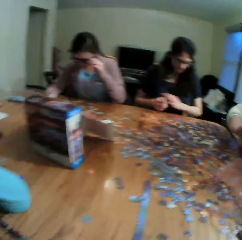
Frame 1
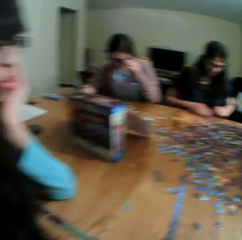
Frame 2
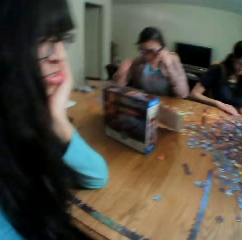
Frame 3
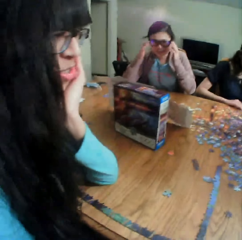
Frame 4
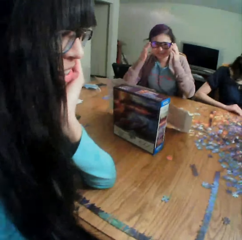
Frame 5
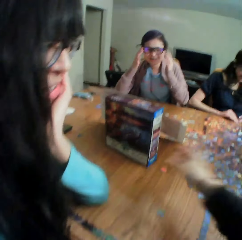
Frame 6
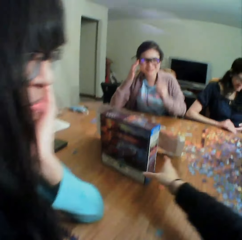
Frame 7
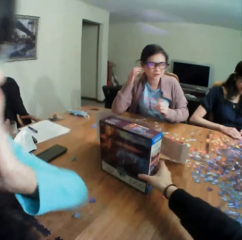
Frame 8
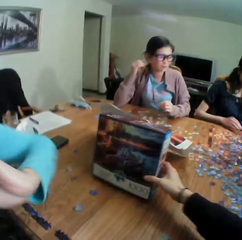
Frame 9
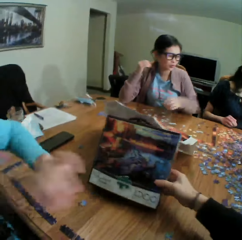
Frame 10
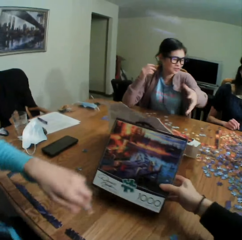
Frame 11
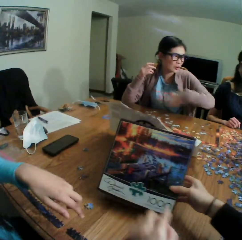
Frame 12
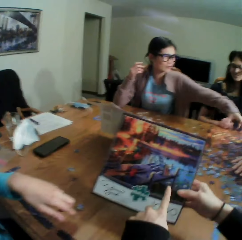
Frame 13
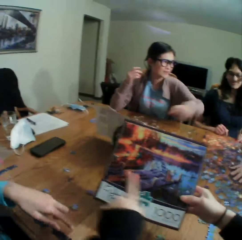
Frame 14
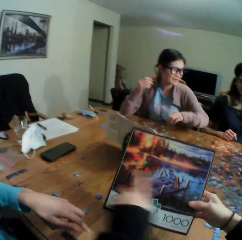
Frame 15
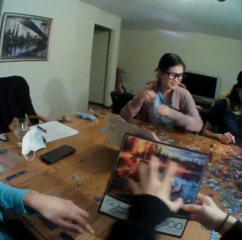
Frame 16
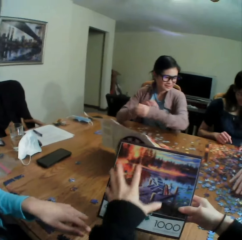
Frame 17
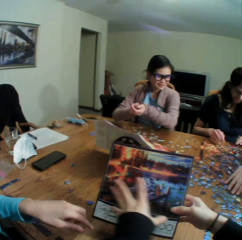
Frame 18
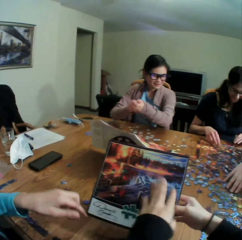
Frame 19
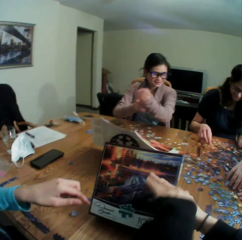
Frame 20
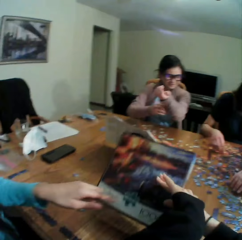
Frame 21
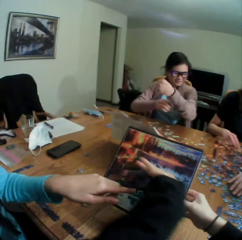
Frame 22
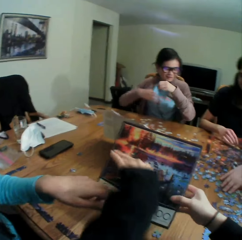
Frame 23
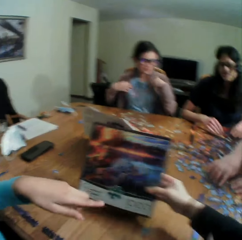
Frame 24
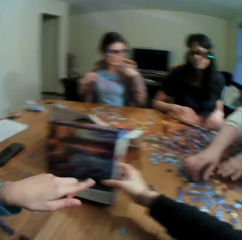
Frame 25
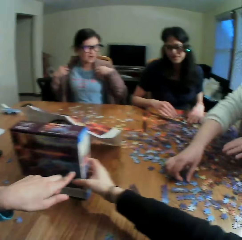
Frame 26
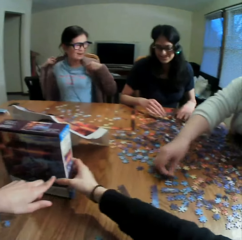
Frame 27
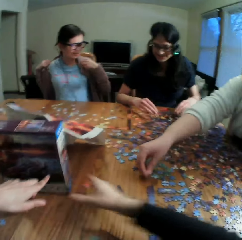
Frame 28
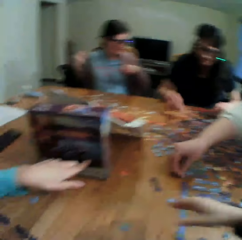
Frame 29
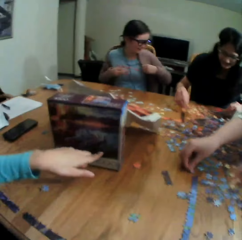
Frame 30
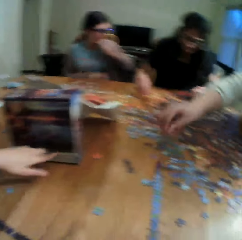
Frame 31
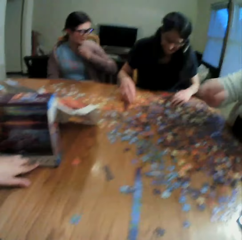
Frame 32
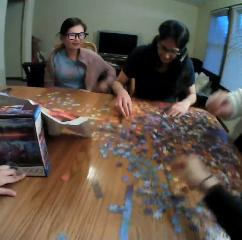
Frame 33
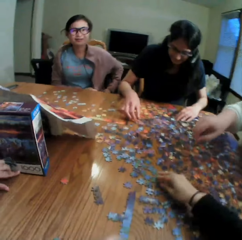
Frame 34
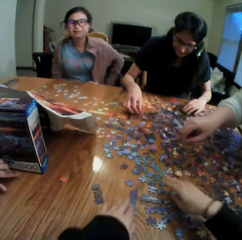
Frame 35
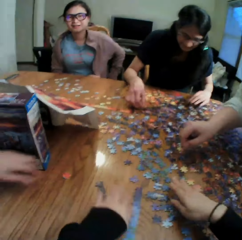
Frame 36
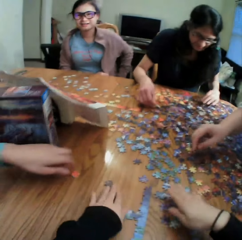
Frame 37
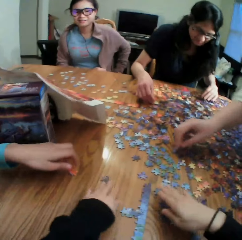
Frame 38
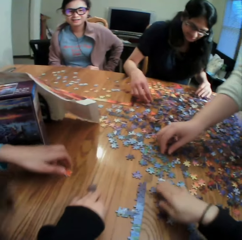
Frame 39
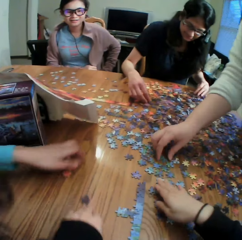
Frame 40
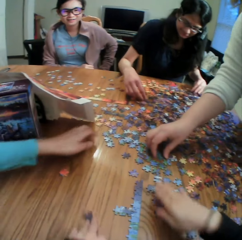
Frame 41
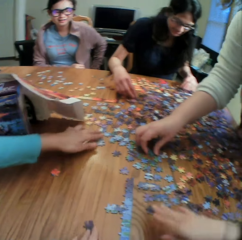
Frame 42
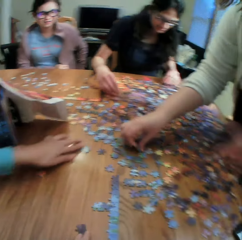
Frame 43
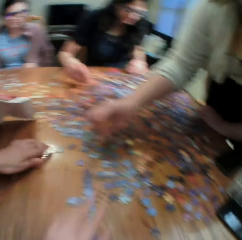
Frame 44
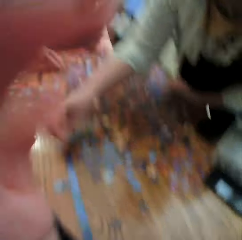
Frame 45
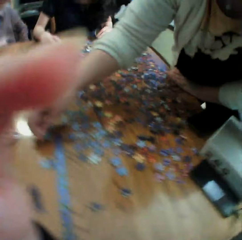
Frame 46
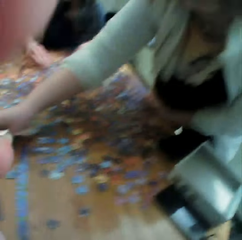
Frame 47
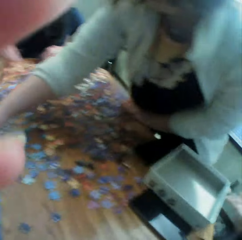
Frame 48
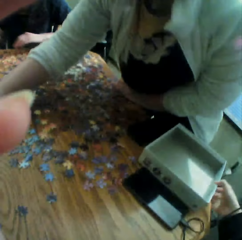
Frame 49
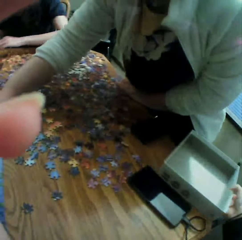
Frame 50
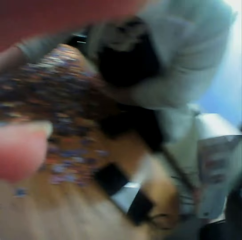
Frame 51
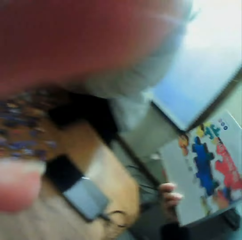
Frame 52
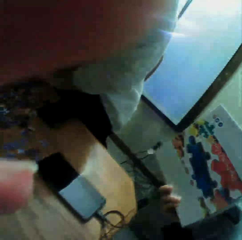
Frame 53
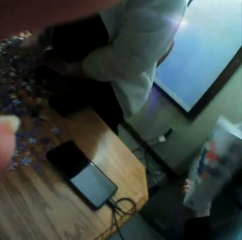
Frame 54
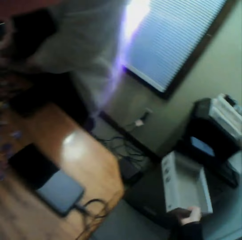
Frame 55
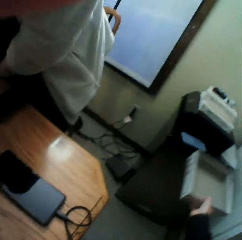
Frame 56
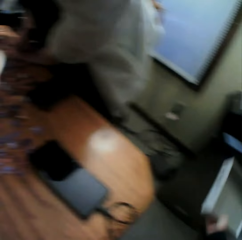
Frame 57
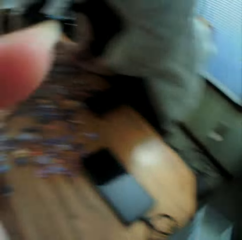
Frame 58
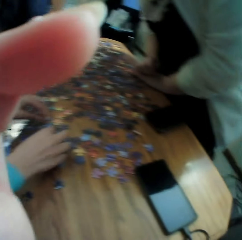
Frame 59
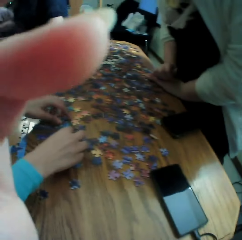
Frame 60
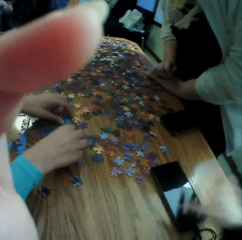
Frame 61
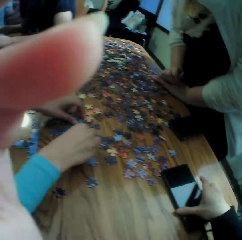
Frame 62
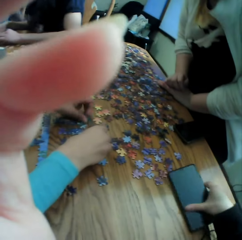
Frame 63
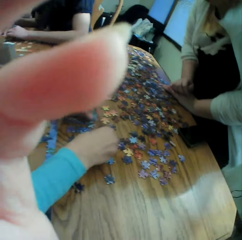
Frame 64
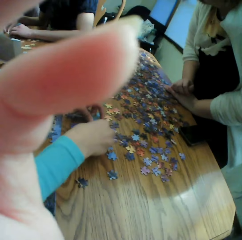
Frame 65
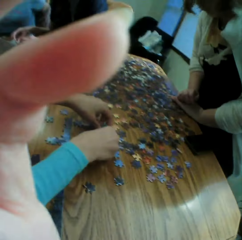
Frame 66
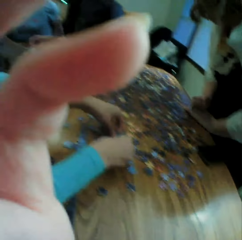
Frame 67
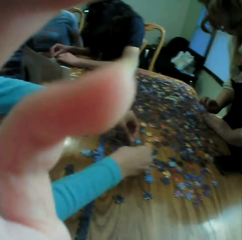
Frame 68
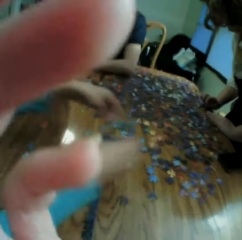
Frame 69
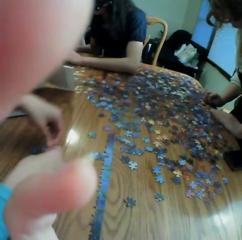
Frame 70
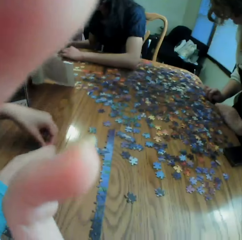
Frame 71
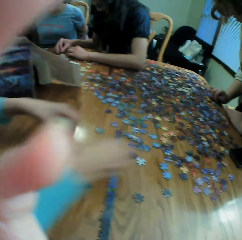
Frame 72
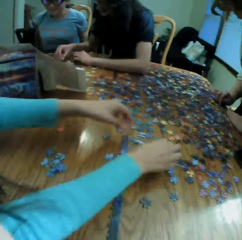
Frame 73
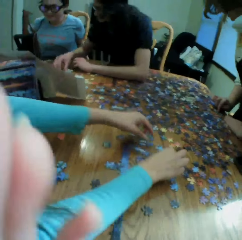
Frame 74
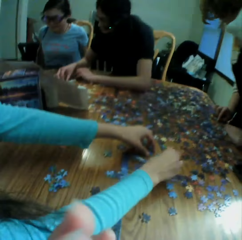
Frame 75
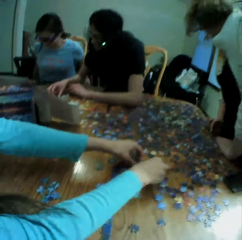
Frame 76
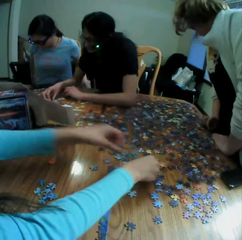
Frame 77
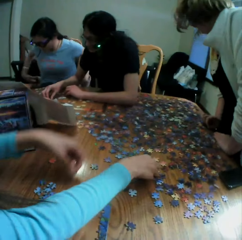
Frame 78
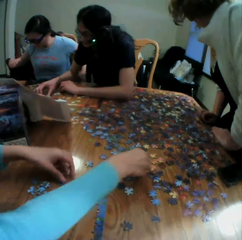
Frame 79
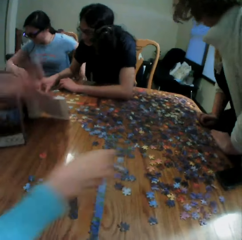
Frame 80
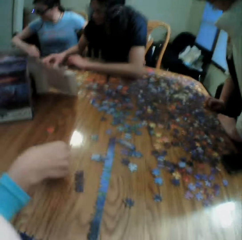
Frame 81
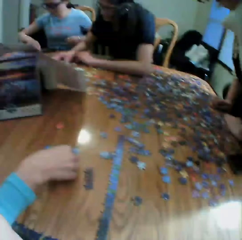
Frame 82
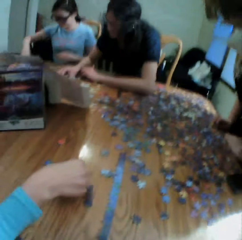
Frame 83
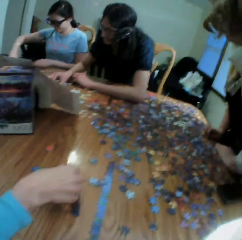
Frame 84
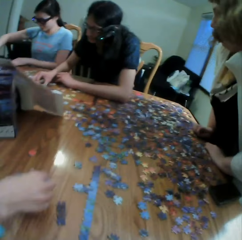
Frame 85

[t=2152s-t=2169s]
The camera wearer moves the right hand. They take the box. They point at the box. They show a lady the jigsaw puzzle box. They talk to the lady. The lady points at the box. The camera wearer puts the box on the table. The lady talks to the camera wearer. The camera wearer touches the puzzles. The lady touches the clipart. The camera wearer adjusts the camera. They remove the jigsaw puzzle box from the table. They put the box aside. They remove the phone from the table. They put the phone aside. They look at the table.

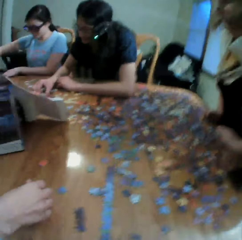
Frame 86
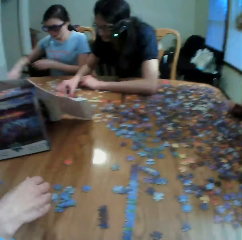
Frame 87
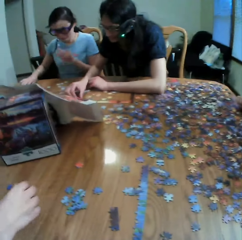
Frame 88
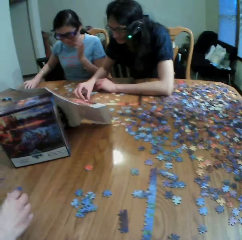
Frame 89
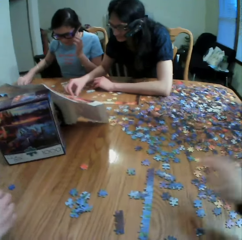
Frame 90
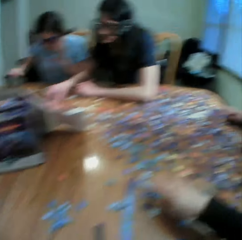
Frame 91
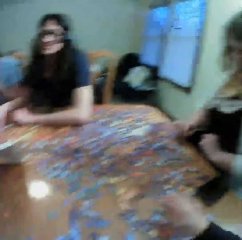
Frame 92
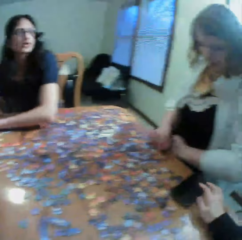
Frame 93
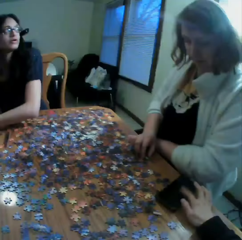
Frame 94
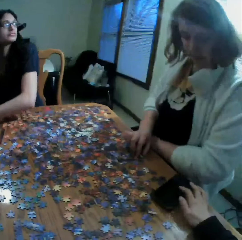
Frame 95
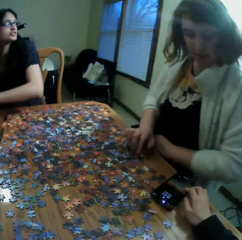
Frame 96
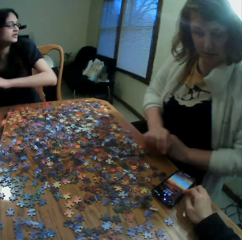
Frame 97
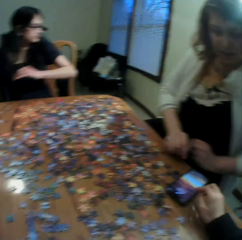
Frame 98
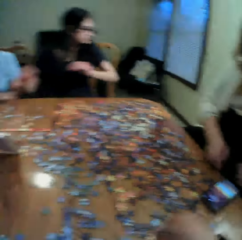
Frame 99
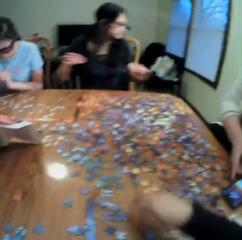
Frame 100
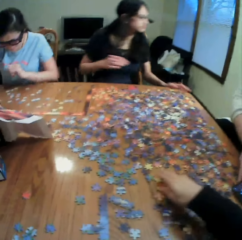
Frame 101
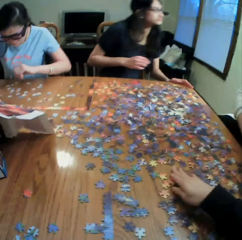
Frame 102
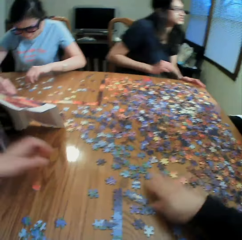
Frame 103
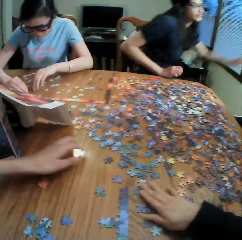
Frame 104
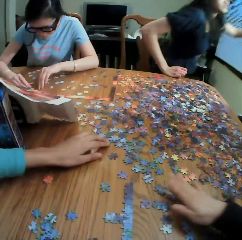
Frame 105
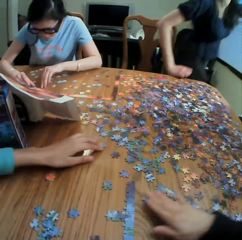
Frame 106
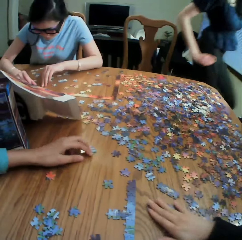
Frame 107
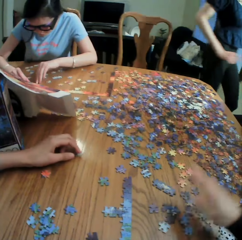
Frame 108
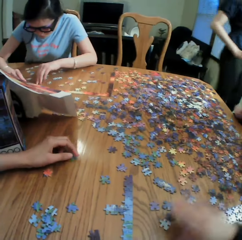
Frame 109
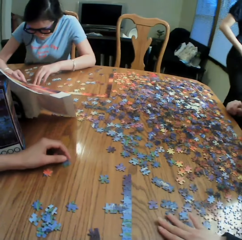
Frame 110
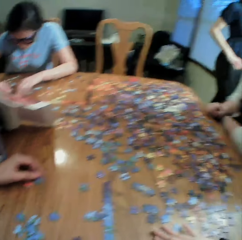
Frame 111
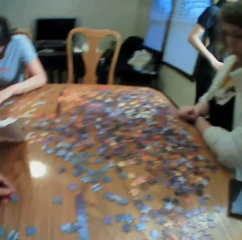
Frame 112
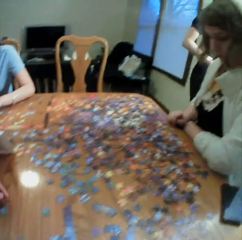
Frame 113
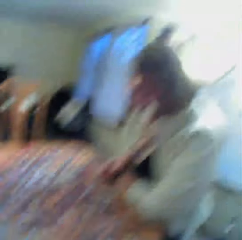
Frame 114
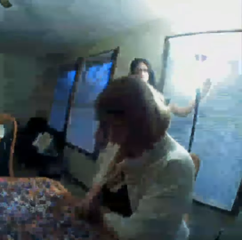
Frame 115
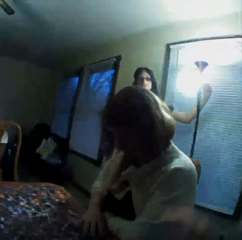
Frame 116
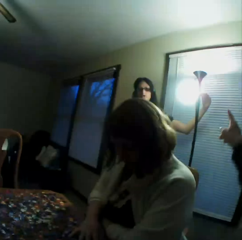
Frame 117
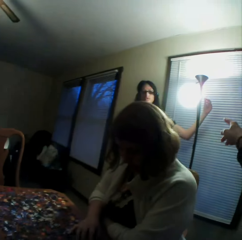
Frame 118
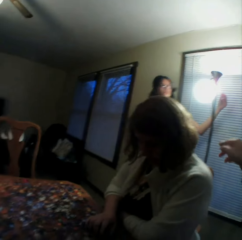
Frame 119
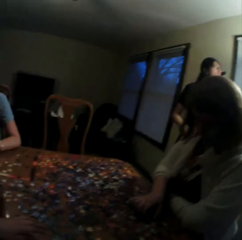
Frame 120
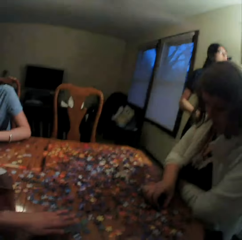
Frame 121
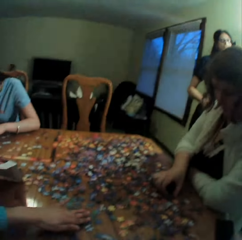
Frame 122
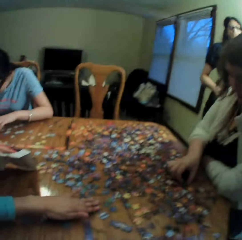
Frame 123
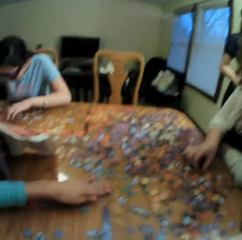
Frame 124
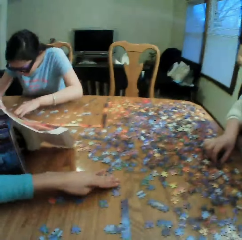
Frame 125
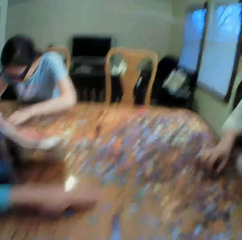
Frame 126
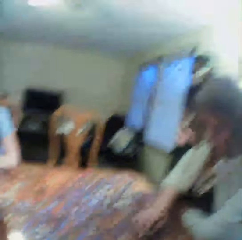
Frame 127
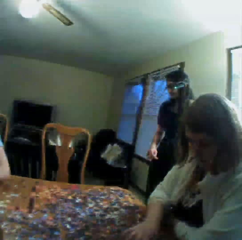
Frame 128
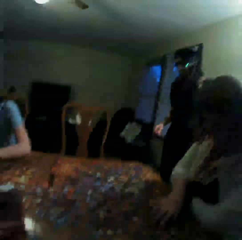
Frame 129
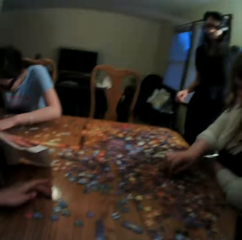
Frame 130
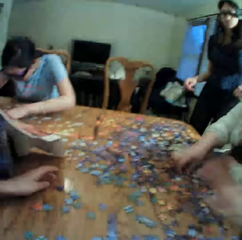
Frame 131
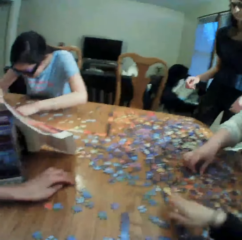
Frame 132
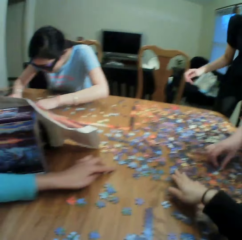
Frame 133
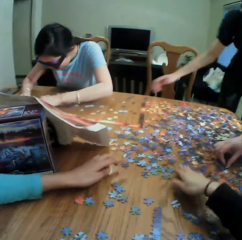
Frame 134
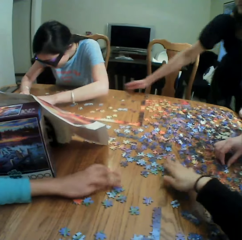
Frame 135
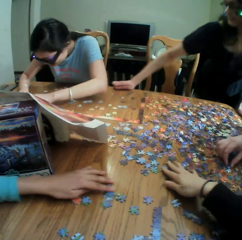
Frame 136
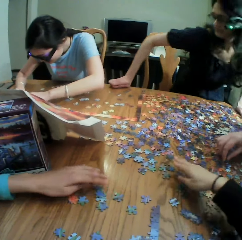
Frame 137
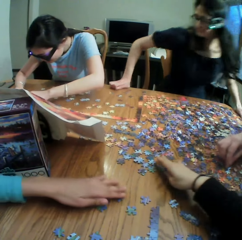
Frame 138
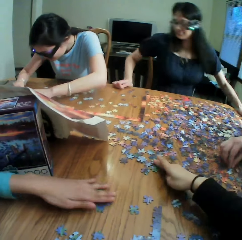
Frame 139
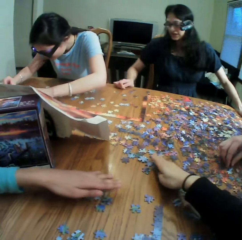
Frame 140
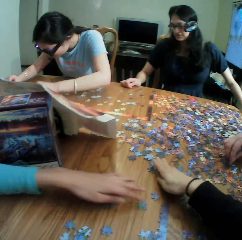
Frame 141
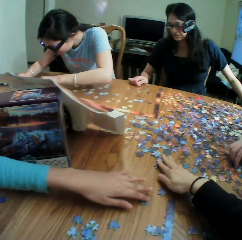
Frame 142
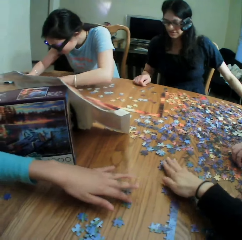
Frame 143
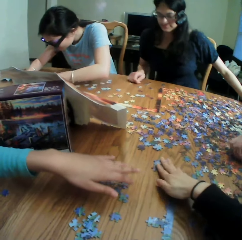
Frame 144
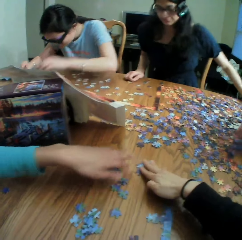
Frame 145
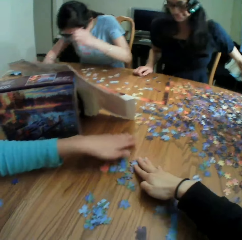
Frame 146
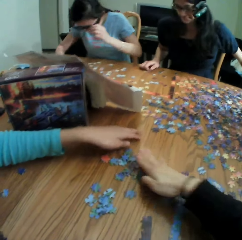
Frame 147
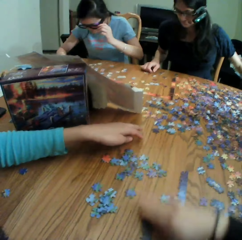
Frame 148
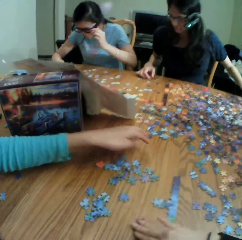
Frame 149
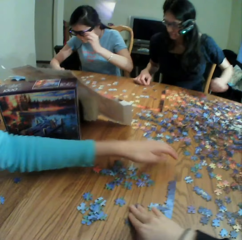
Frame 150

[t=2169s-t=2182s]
The camera wearer touches a puzzle. They tap a phone. They check the phone. They talk to a lady. They move the hand on the table. They touch the clipart. They talk to another lady. They talk to a third lady. They look at the puzzles. They converse with the second lady. They move the puzzles on the table. The second lady touches the jigsaw clipart. The camera wearer touches the jigsaw clipart.
